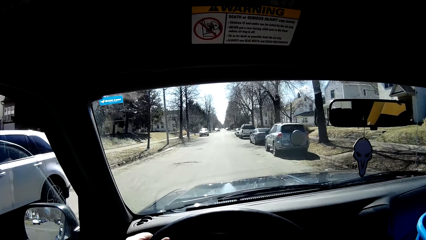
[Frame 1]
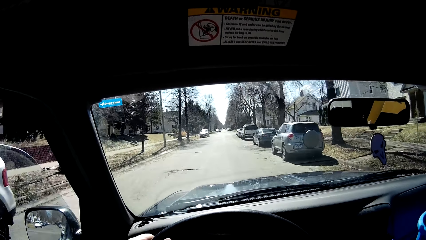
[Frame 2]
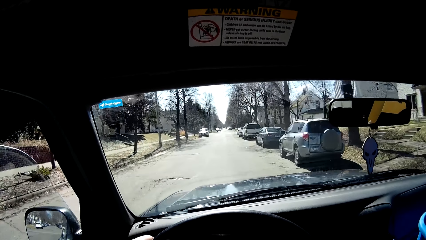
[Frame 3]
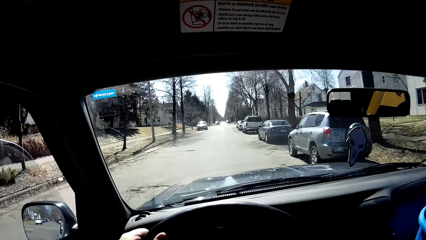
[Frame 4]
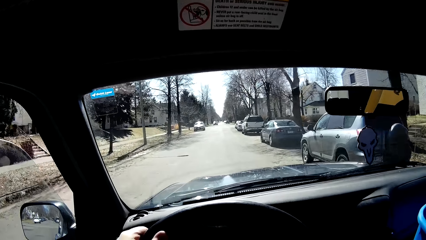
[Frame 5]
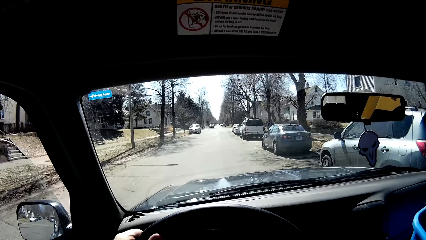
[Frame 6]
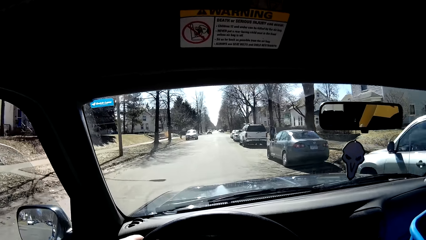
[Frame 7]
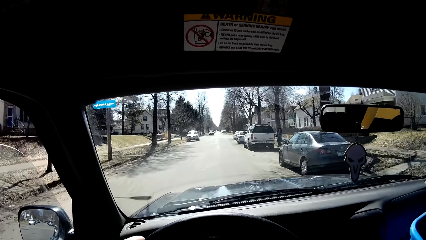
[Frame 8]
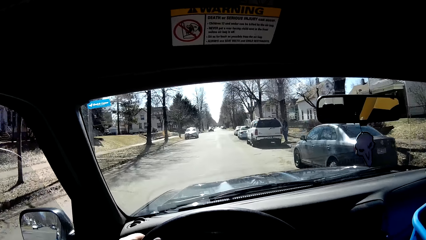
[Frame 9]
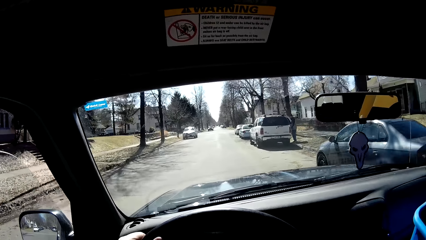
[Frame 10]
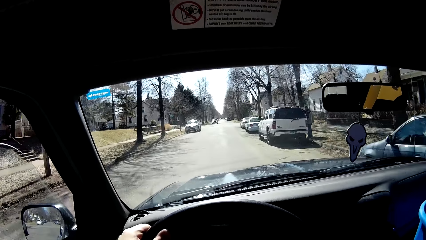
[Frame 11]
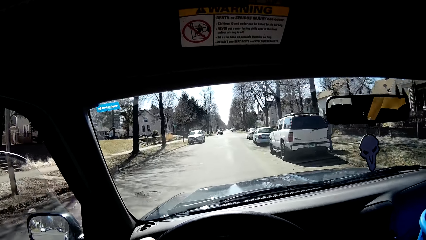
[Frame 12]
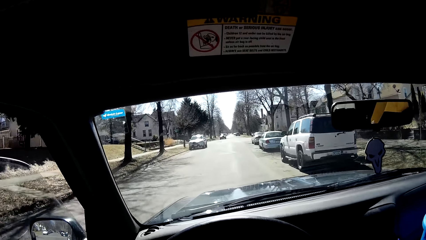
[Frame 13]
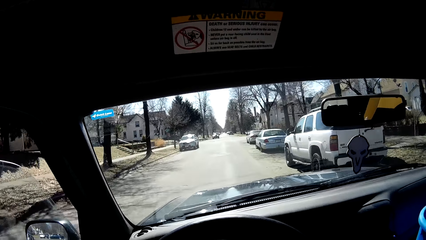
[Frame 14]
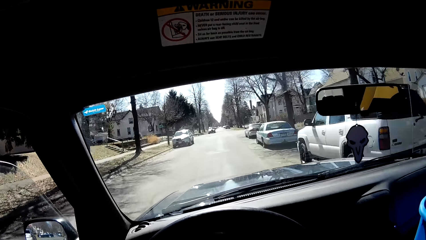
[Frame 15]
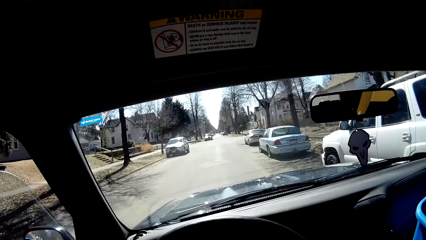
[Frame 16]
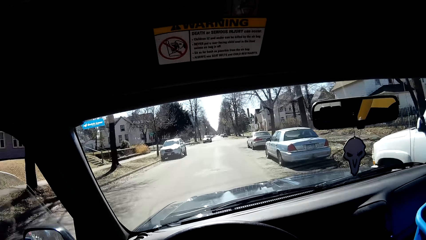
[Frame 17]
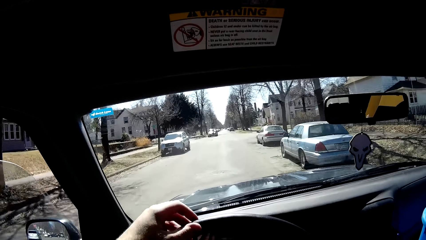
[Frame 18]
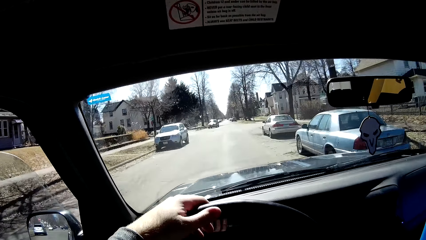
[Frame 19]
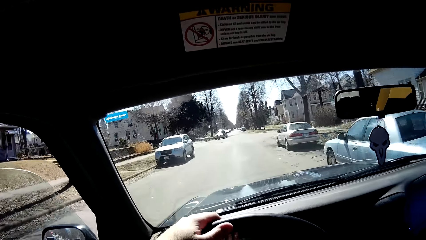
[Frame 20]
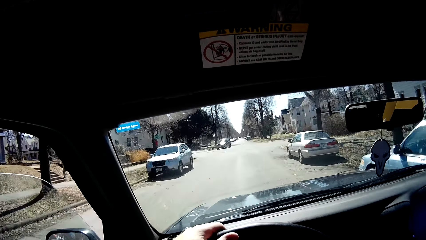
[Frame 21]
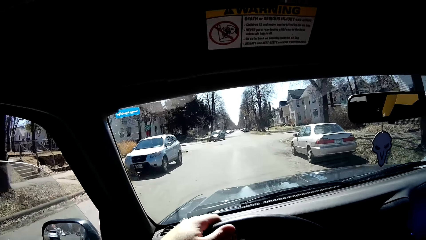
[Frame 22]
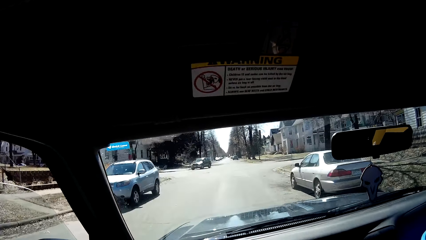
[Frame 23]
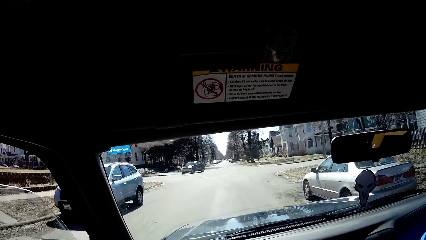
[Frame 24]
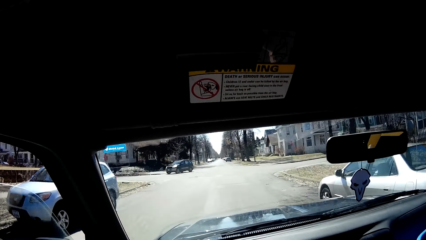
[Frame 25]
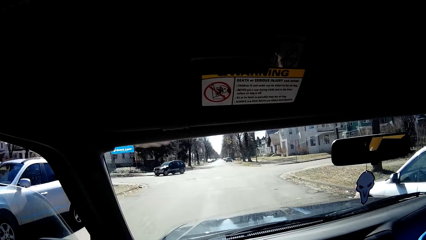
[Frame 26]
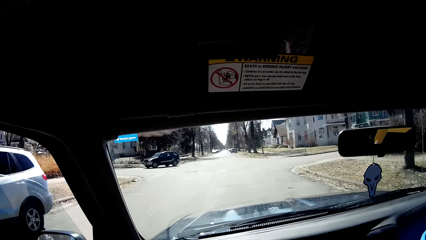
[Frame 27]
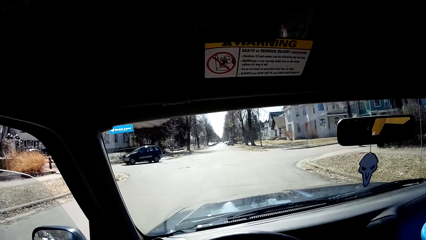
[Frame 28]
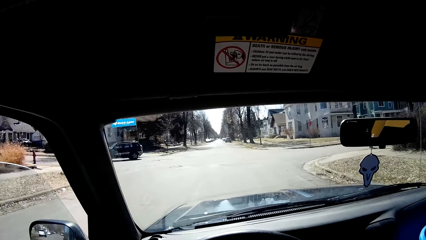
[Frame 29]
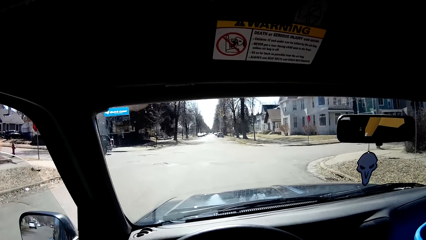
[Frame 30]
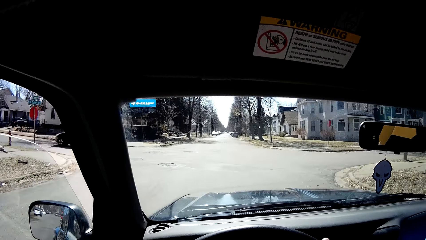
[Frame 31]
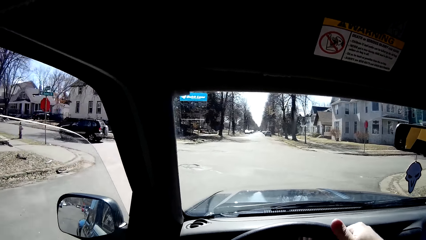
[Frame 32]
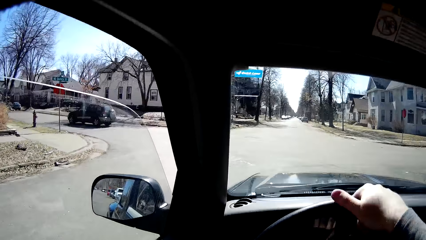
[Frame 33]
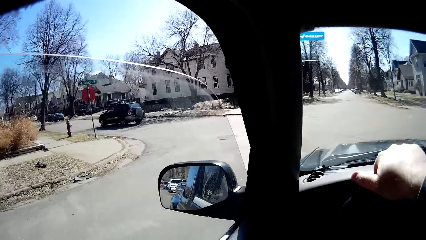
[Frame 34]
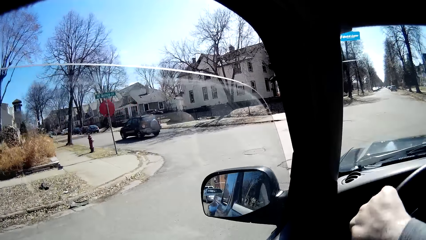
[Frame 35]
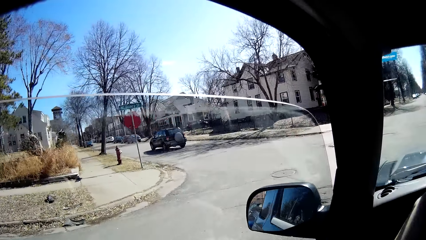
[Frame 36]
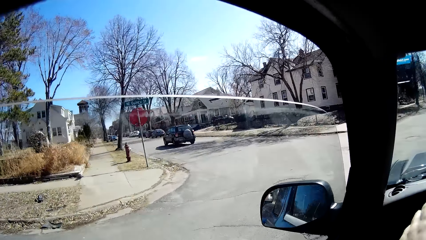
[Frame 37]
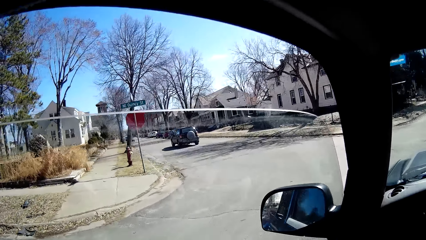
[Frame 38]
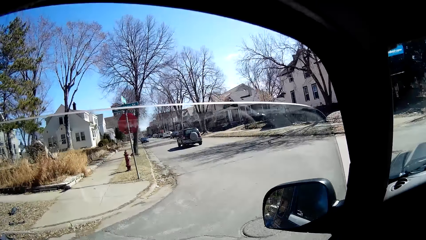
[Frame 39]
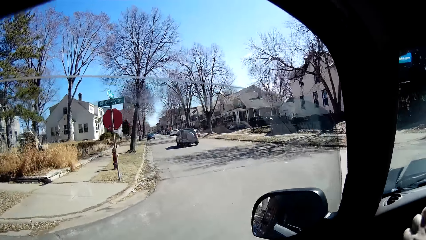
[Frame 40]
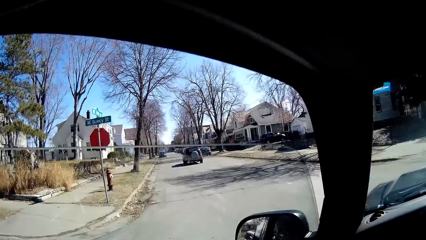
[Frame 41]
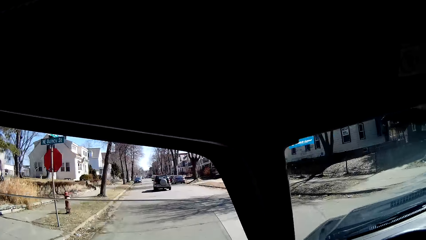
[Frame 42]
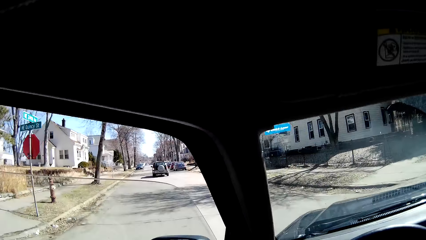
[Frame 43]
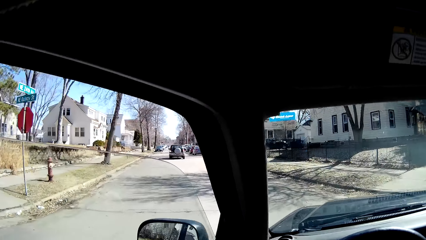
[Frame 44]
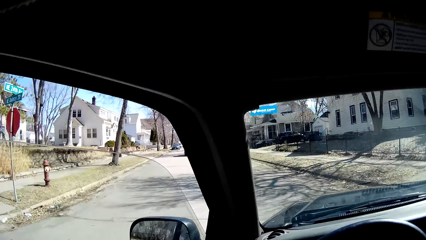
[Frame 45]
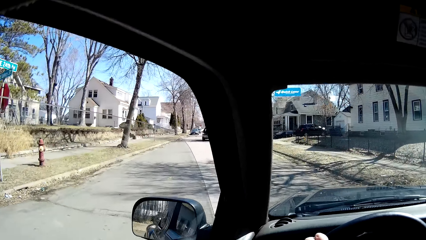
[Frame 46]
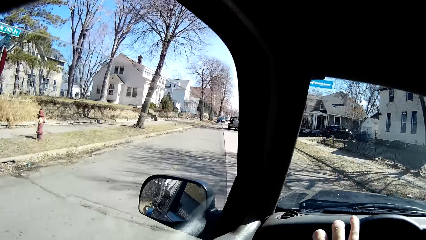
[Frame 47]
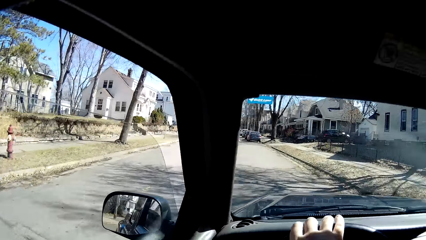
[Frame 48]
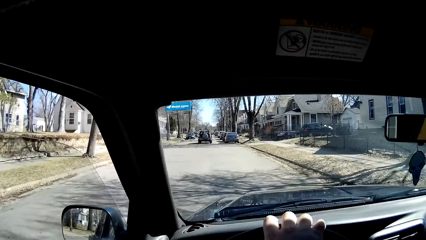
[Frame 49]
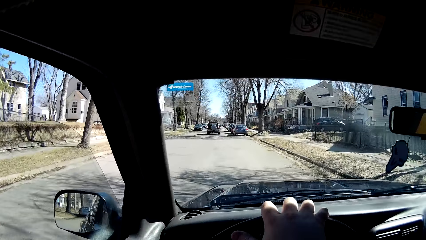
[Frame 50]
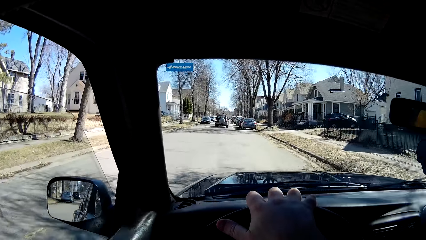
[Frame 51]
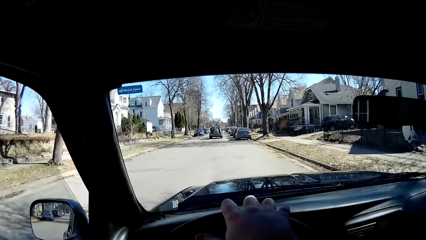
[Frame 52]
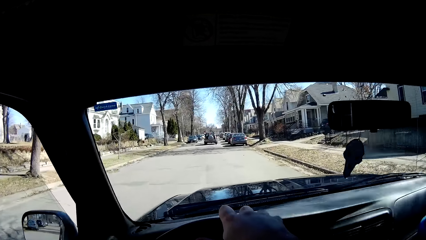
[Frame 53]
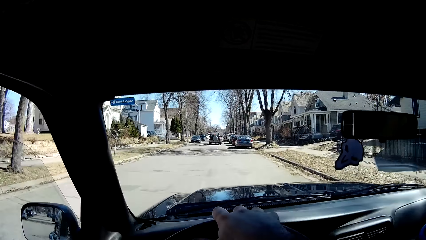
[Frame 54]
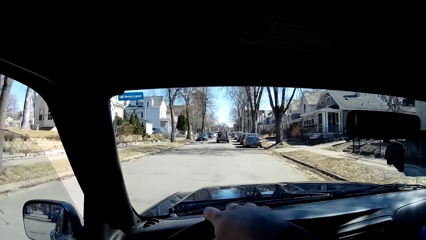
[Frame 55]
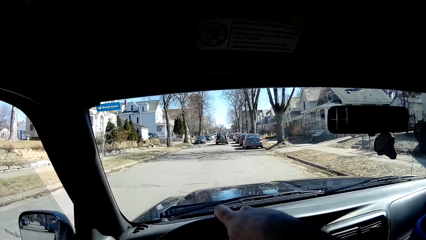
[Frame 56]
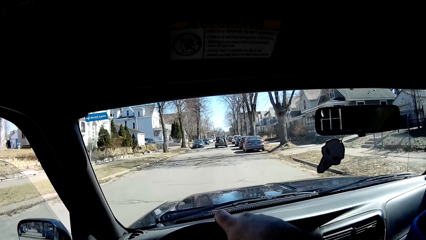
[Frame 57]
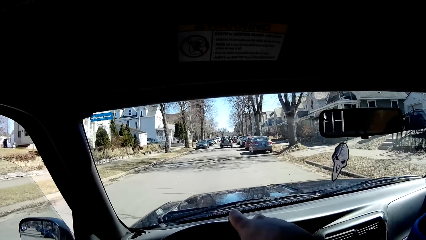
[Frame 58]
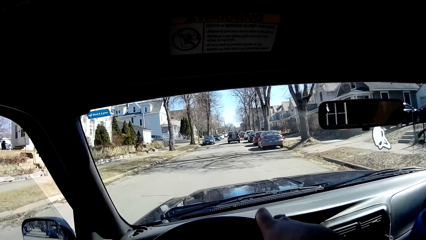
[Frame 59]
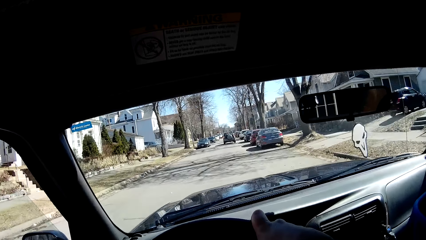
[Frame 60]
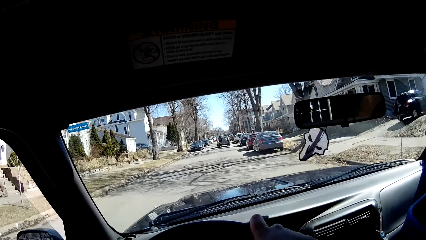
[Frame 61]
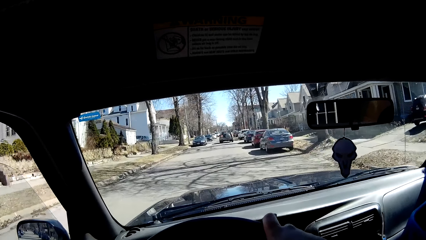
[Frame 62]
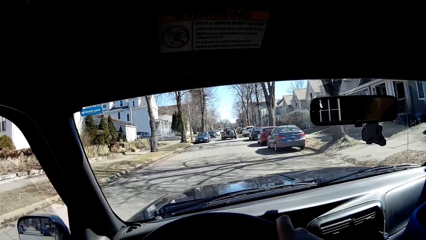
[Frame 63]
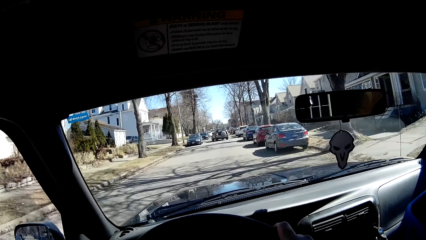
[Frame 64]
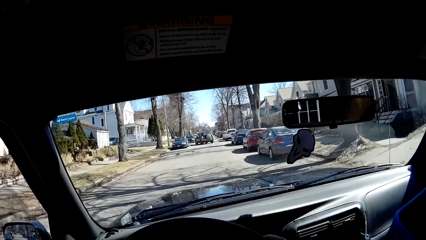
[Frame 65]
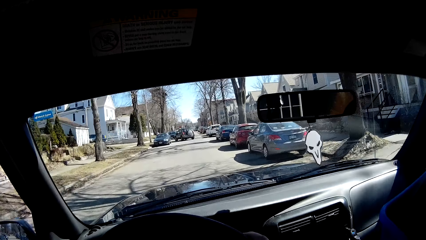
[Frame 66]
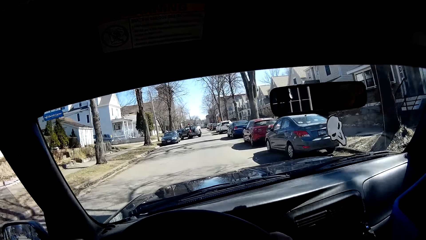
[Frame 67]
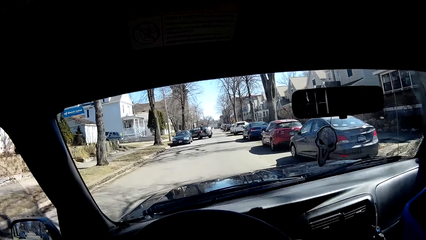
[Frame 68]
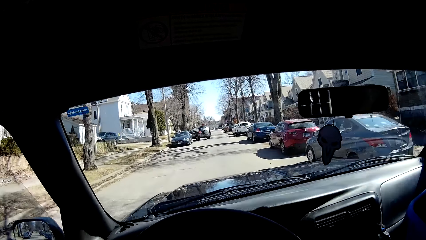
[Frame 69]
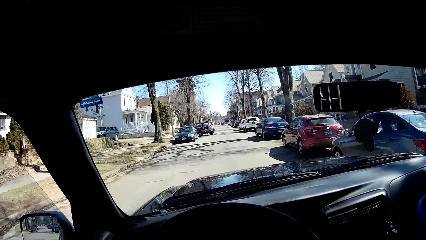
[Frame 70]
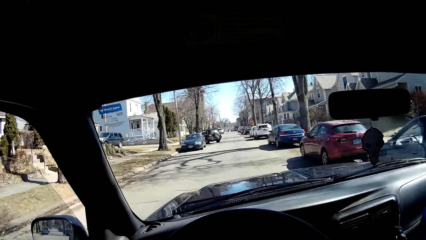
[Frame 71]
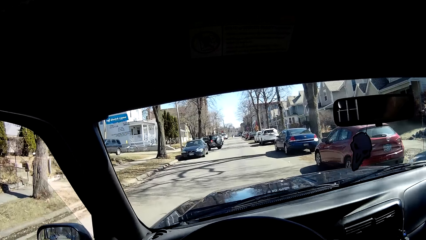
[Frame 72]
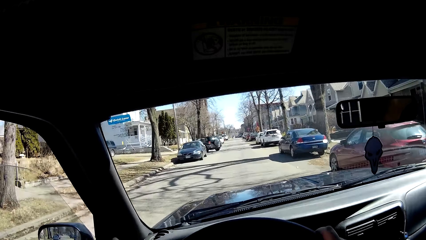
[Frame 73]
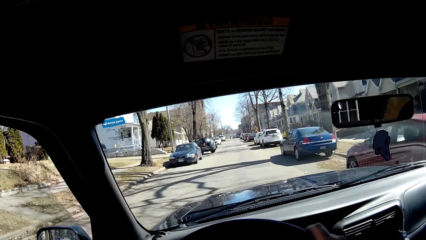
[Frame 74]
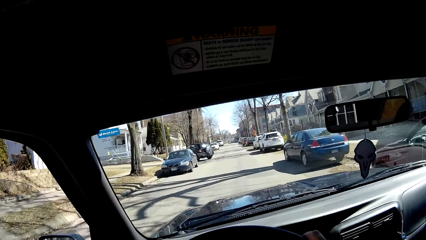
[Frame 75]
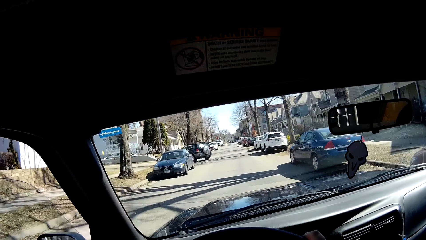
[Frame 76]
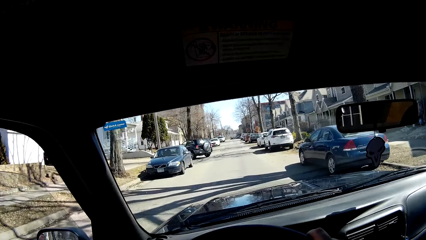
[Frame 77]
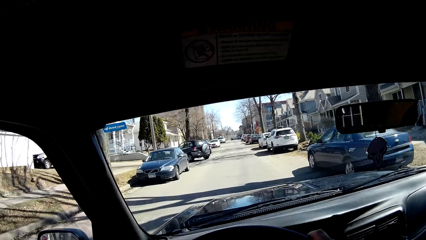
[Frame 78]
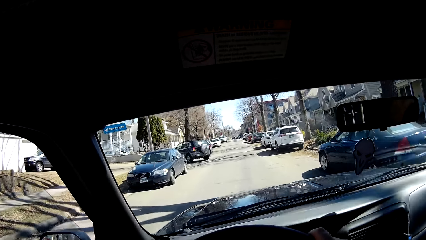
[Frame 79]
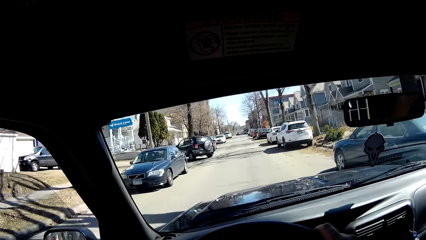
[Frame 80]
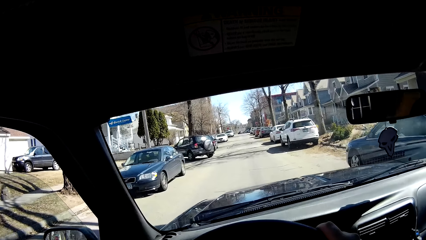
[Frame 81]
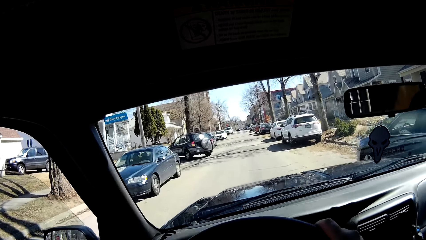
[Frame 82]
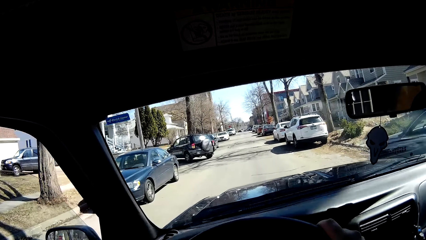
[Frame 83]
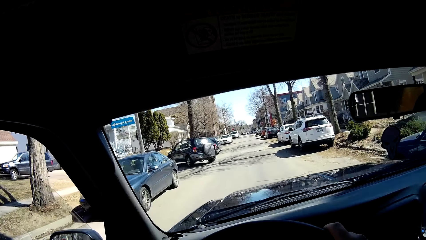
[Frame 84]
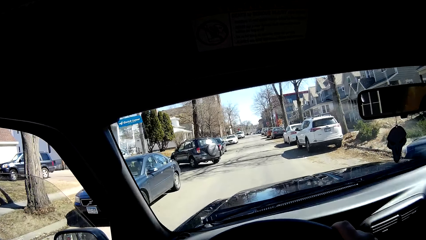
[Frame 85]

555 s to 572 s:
The camera wearer drives along the road. They turn right on the junction. They turn the vehicle left. They drive along the road.
